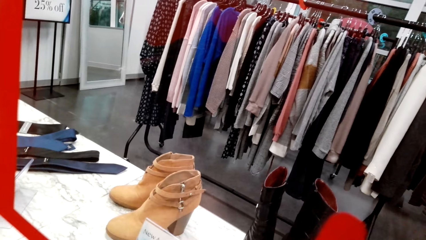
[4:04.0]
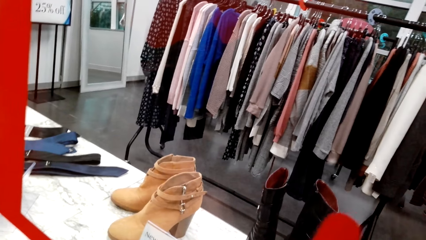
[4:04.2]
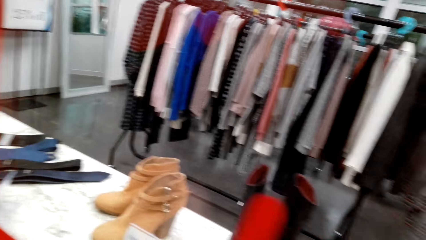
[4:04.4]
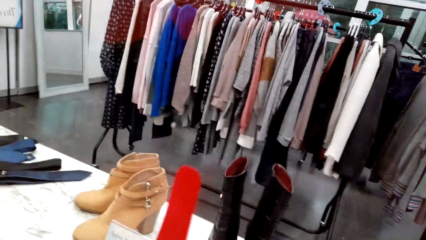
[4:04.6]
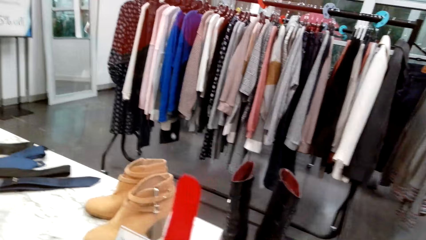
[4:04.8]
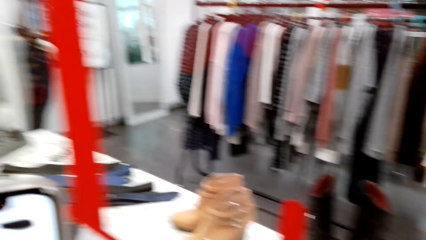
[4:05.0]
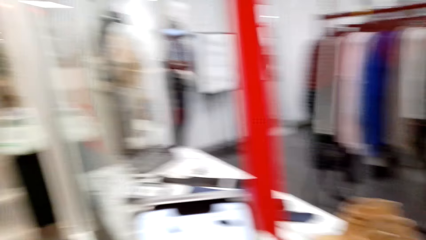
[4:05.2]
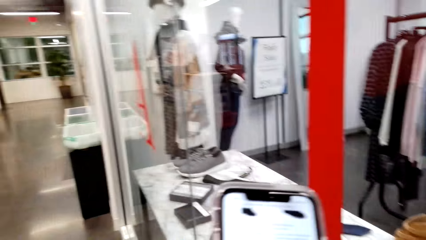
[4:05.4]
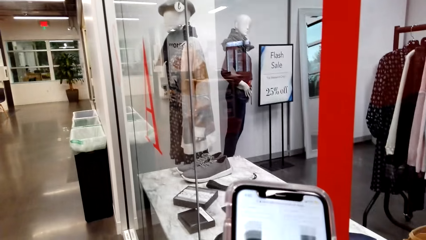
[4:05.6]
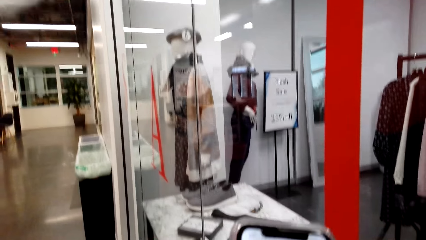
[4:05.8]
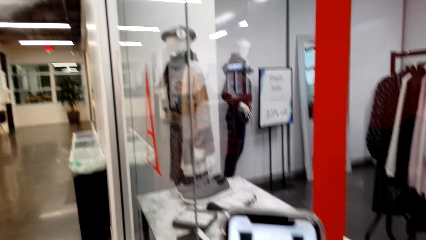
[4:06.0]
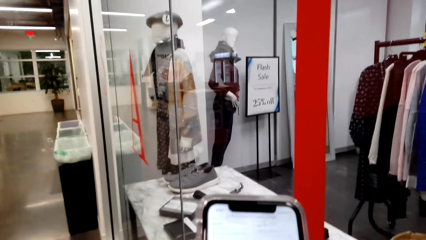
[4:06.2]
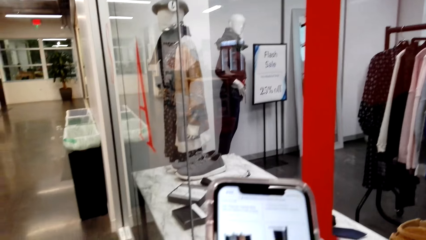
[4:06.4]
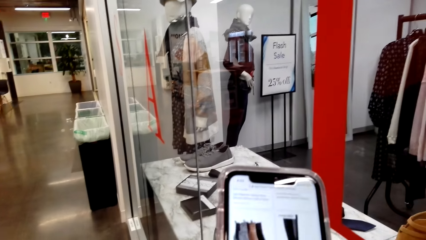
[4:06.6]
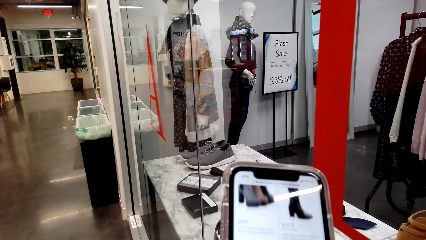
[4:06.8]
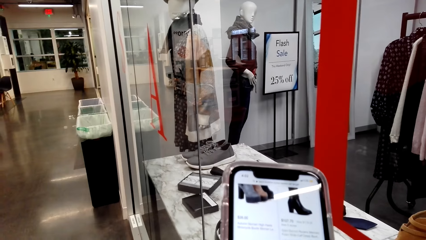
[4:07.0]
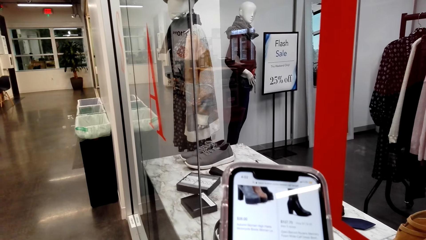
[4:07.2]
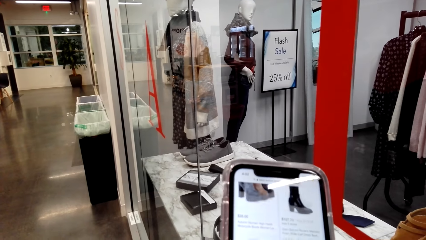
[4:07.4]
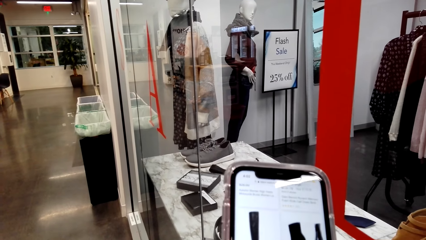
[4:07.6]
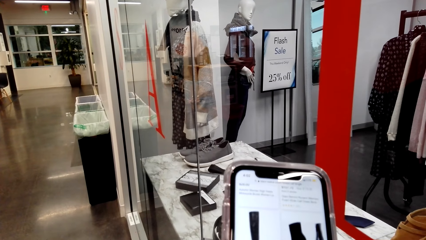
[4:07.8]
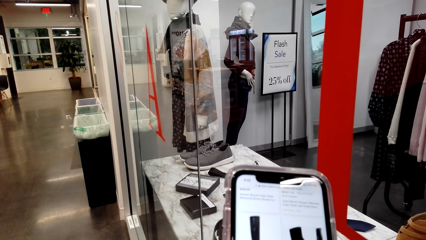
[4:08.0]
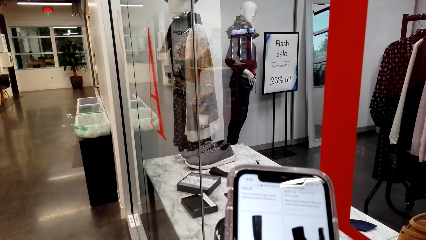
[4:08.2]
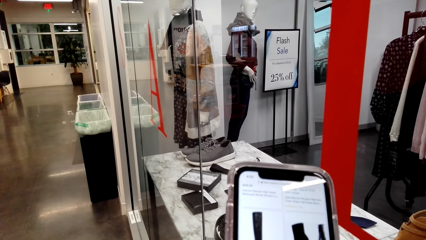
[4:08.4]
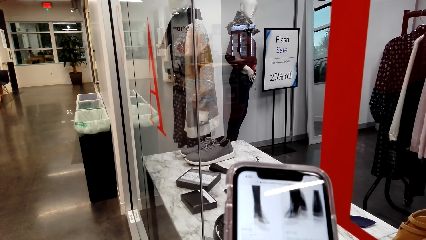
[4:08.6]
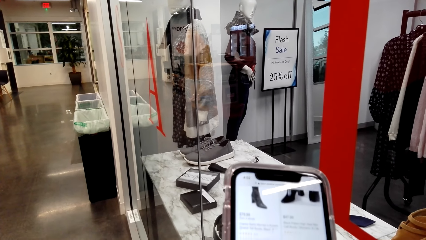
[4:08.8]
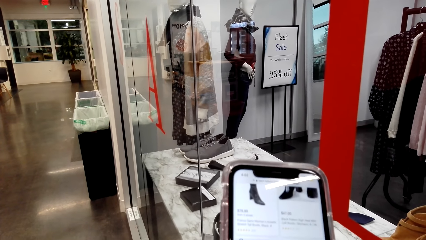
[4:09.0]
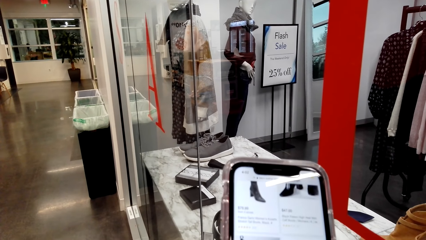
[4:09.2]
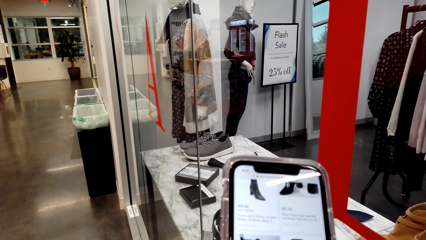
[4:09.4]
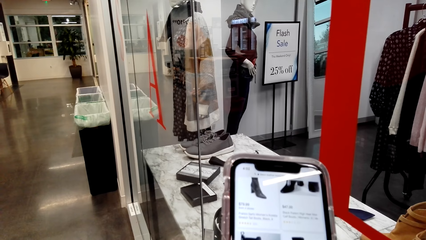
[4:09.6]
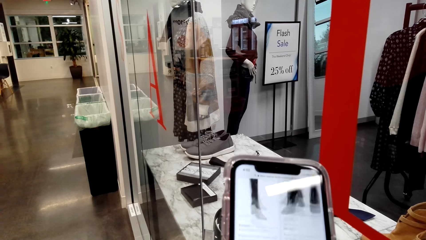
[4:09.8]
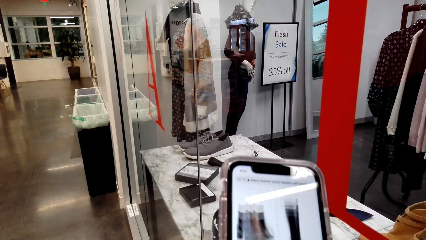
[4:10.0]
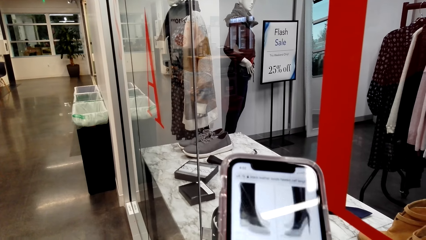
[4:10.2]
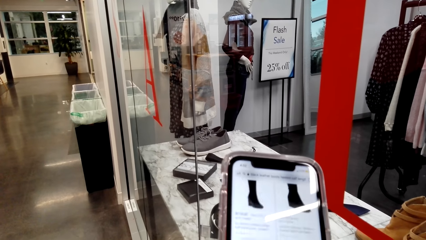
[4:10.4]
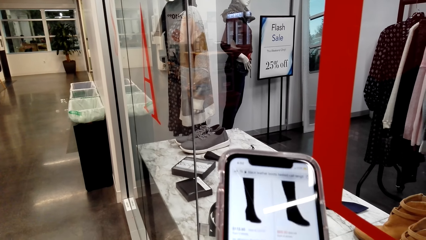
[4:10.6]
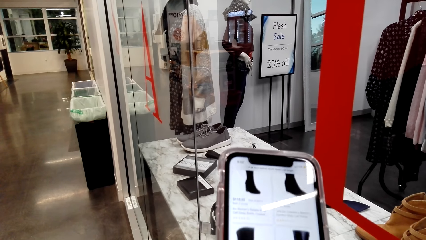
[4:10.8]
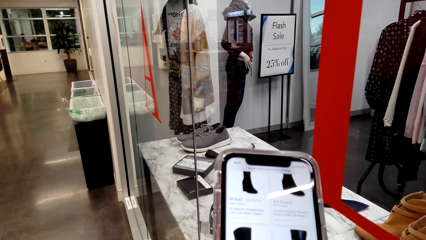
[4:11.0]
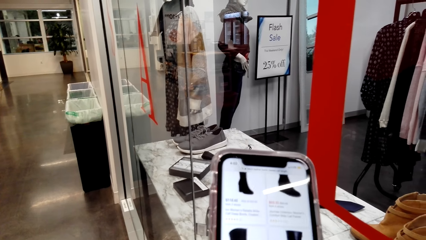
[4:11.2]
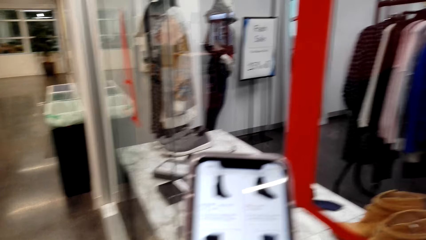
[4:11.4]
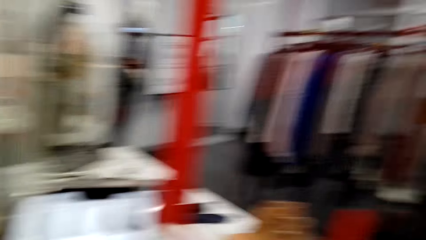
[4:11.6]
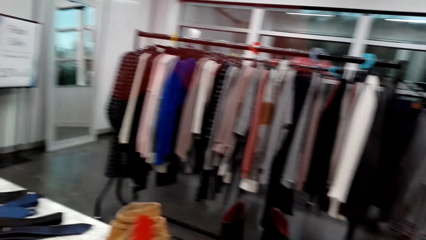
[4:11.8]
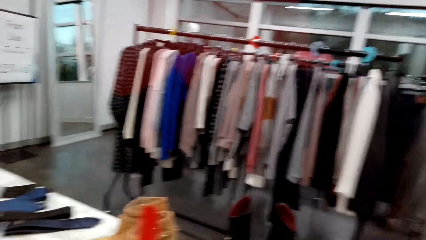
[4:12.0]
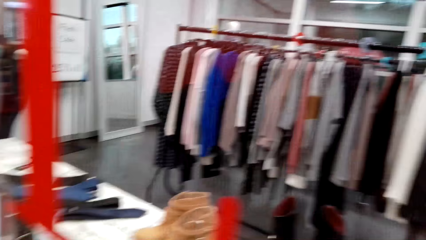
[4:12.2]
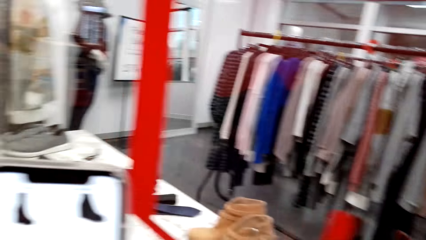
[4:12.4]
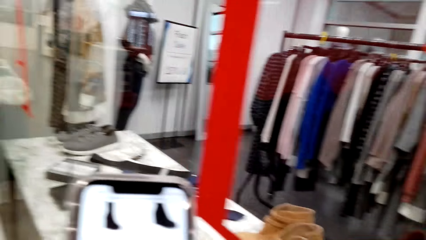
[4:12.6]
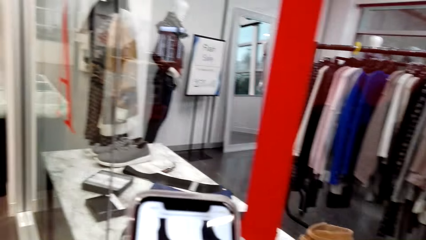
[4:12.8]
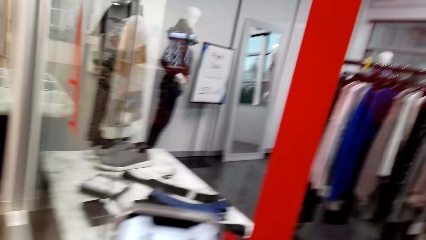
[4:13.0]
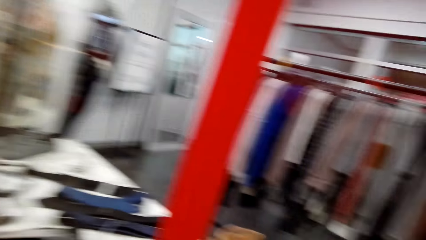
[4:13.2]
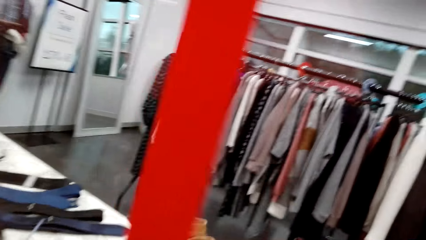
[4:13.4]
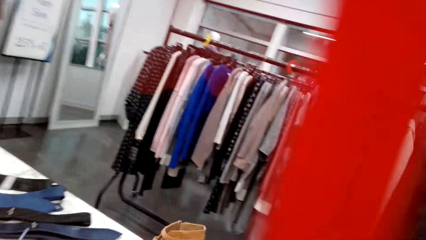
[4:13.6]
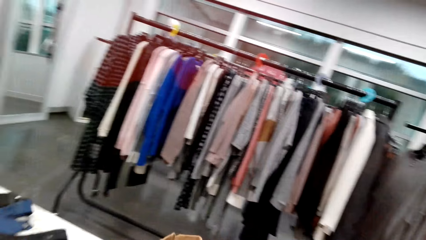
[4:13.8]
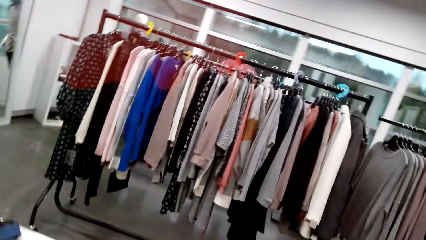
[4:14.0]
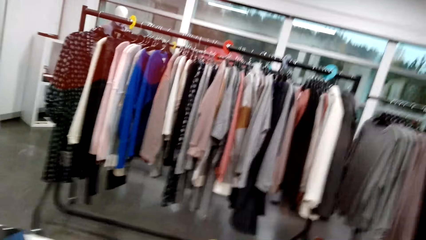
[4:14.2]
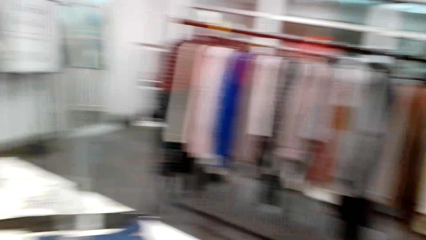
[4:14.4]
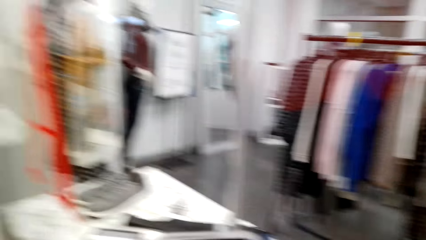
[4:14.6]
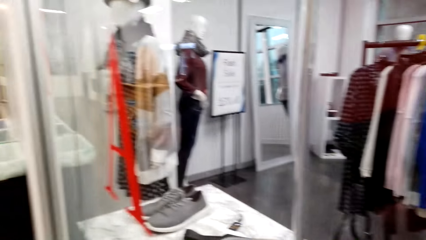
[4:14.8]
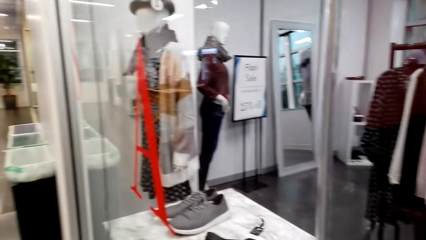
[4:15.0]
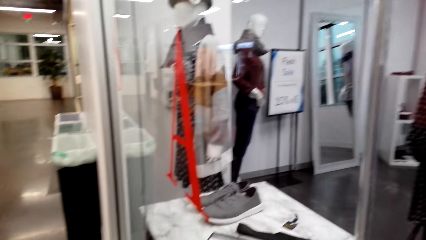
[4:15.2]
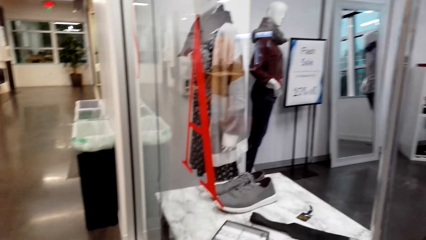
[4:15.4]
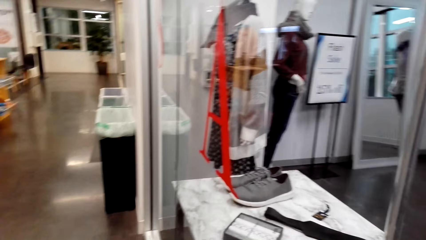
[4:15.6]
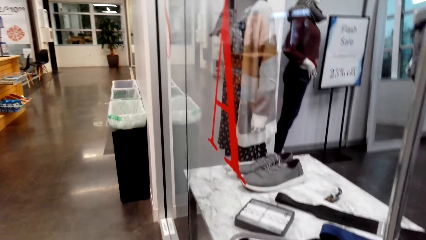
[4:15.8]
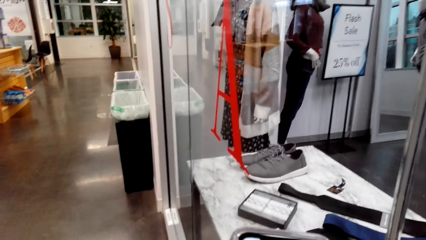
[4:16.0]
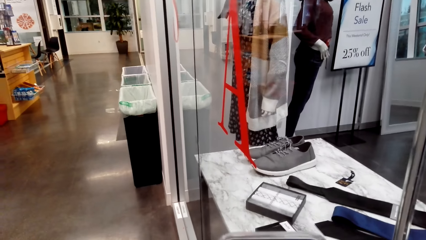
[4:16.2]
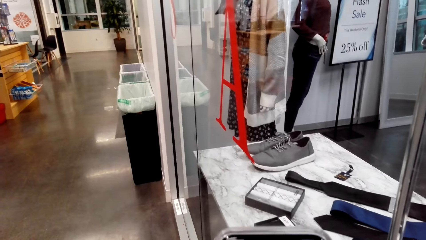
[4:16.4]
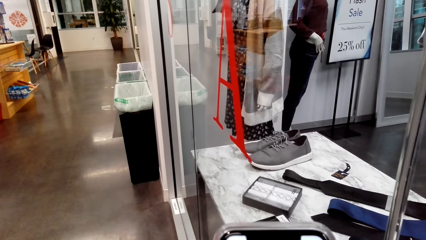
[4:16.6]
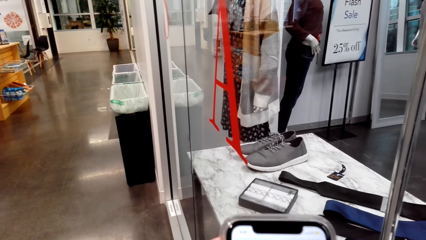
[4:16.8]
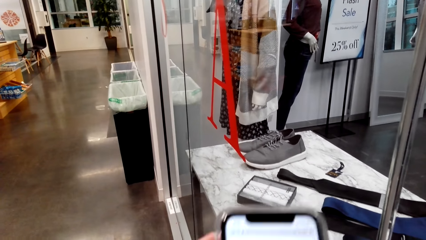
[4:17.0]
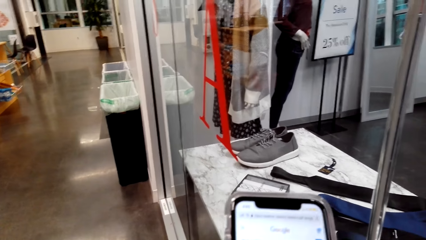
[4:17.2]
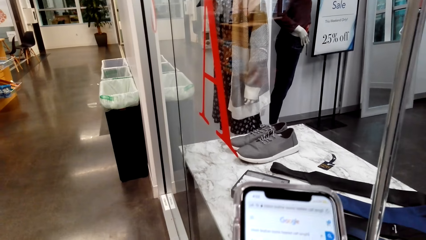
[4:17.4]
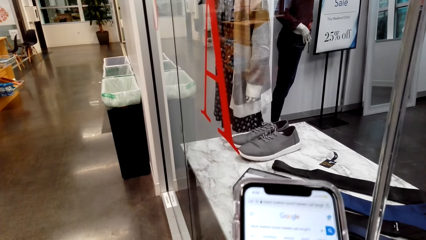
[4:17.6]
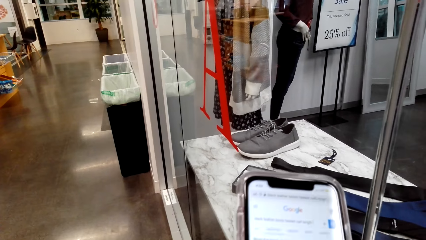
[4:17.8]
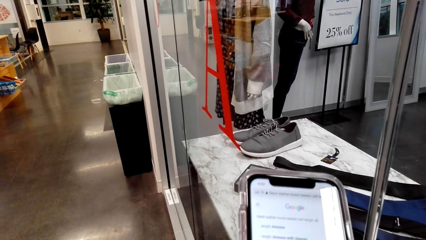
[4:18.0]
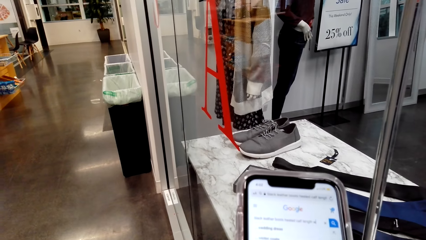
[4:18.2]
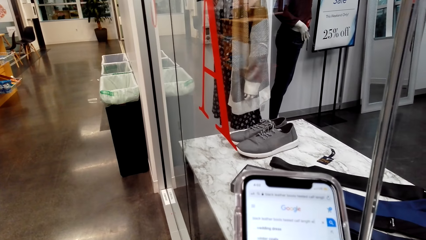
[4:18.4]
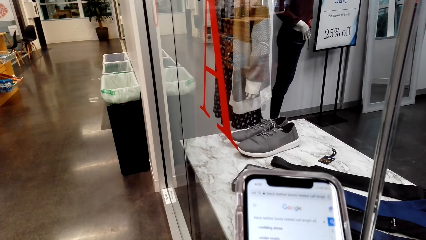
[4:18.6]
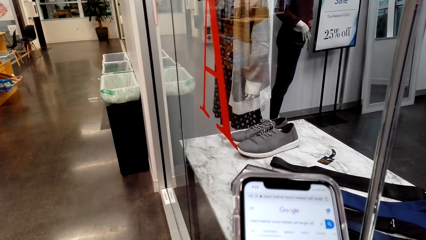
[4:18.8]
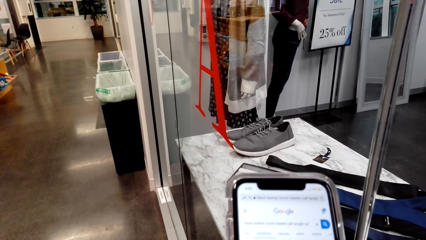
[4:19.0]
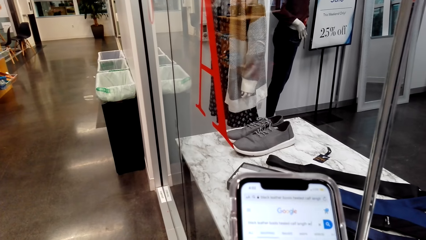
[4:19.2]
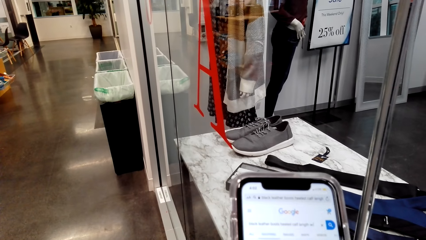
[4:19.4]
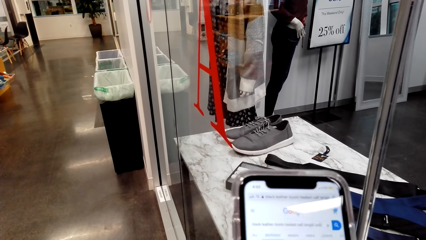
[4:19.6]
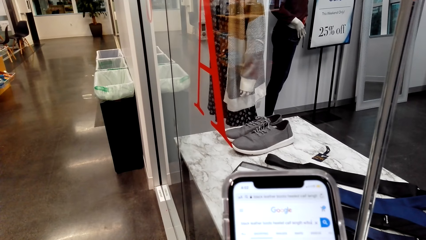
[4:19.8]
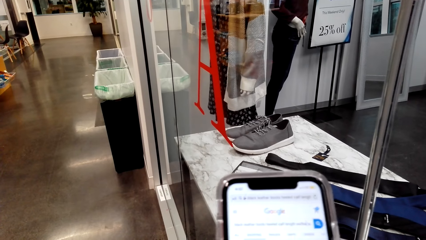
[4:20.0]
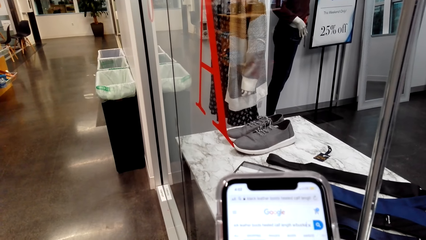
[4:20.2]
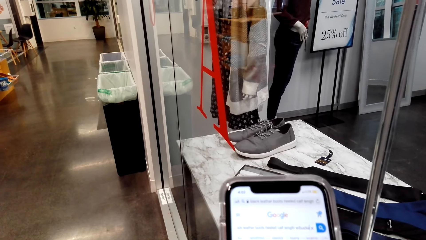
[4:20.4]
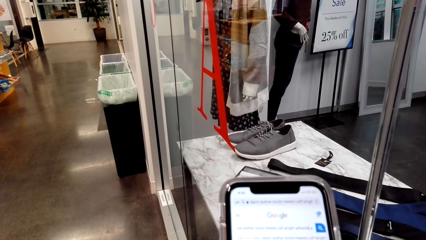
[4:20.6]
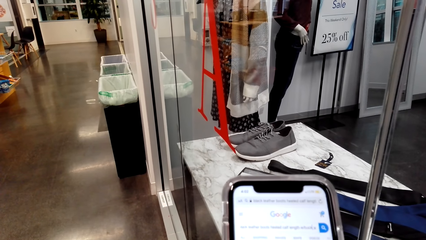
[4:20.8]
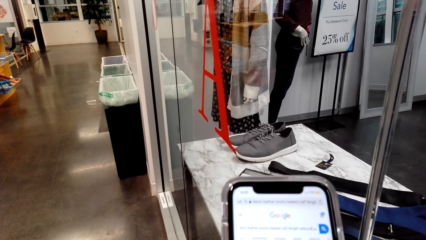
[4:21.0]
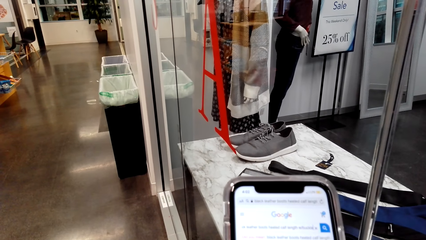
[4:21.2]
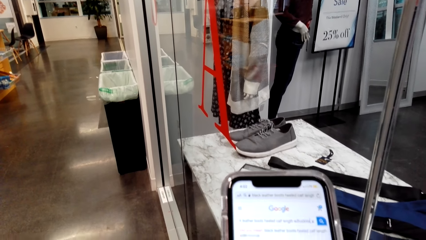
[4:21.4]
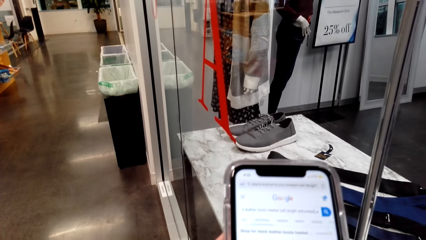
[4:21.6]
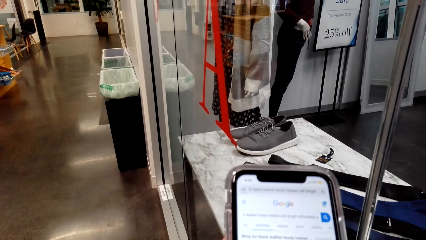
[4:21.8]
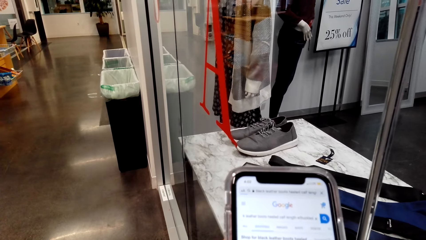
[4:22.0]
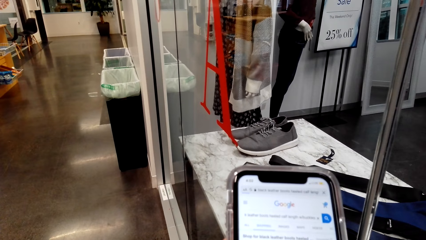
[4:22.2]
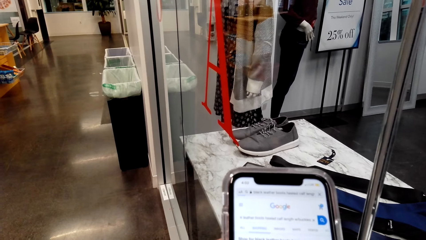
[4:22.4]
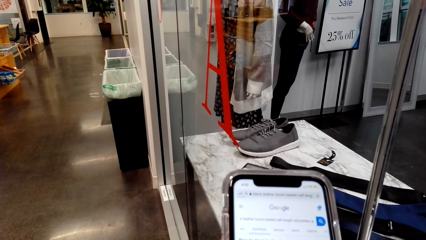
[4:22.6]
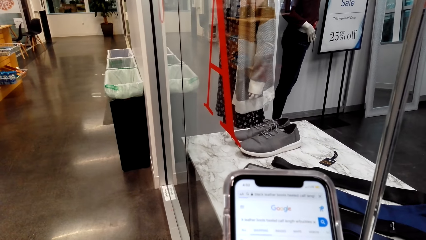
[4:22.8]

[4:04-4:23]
The camera wearer looks around the store. She operates a phone with her hands. She looks around the store. She uses the phone. She looks around the store. She walks around a room. She operates the phone with her hands.
